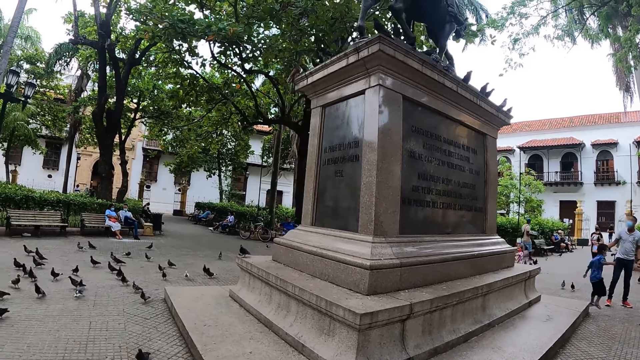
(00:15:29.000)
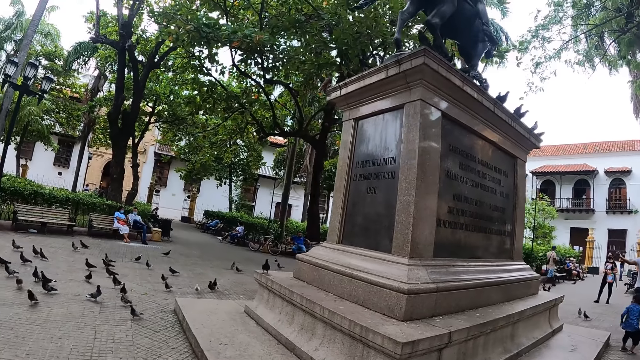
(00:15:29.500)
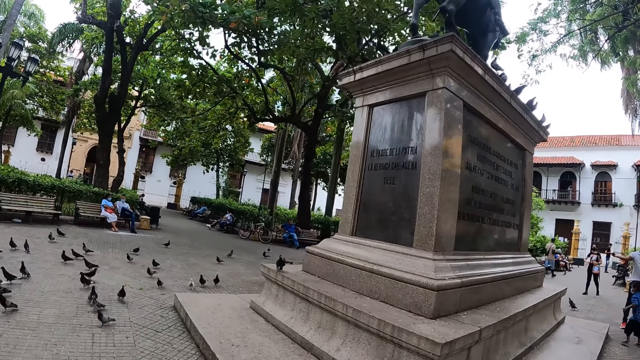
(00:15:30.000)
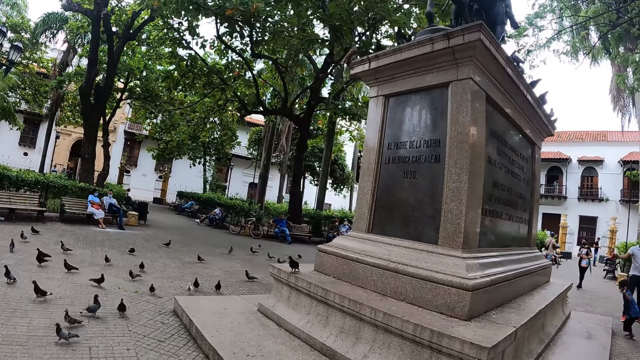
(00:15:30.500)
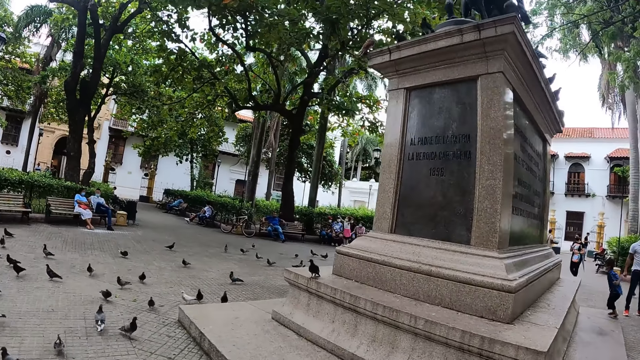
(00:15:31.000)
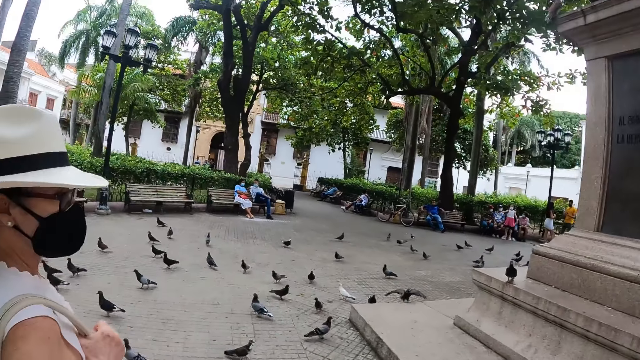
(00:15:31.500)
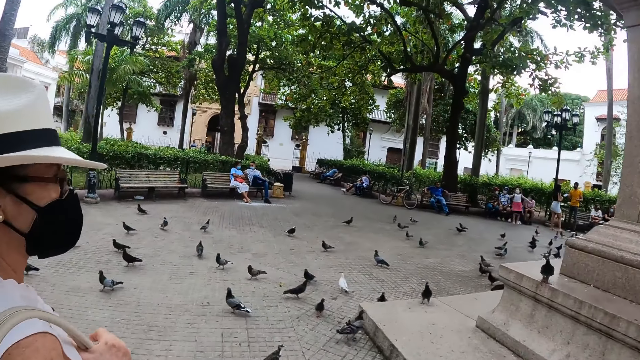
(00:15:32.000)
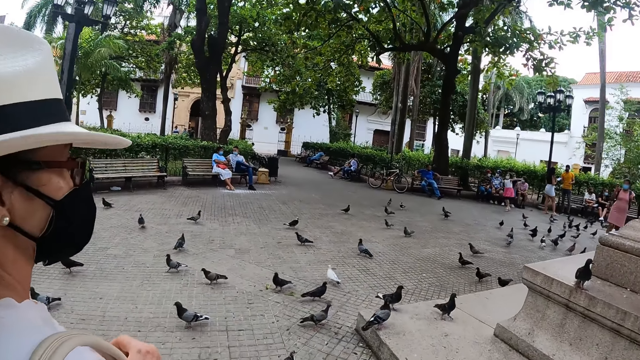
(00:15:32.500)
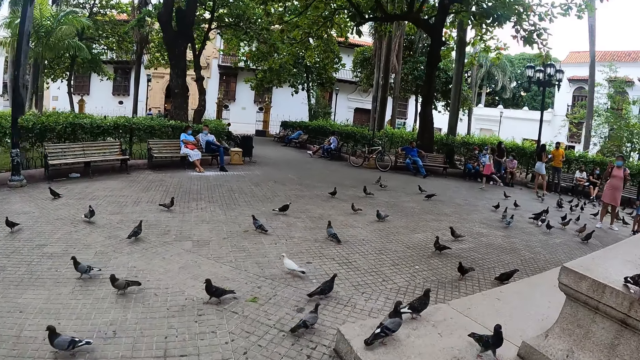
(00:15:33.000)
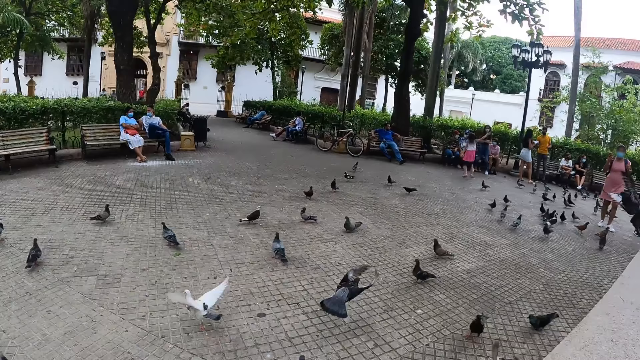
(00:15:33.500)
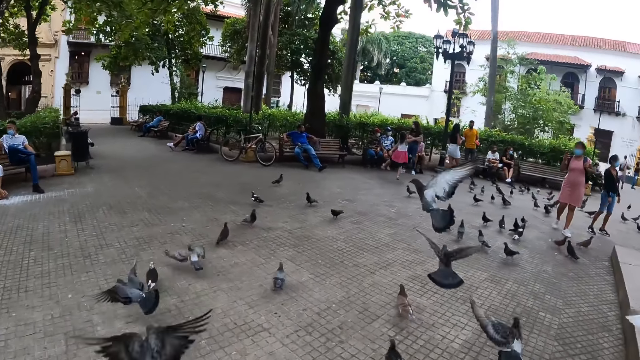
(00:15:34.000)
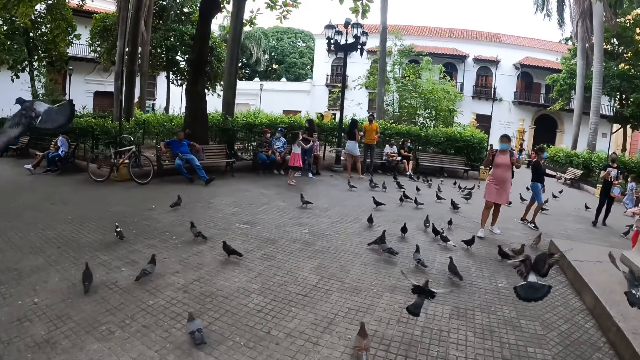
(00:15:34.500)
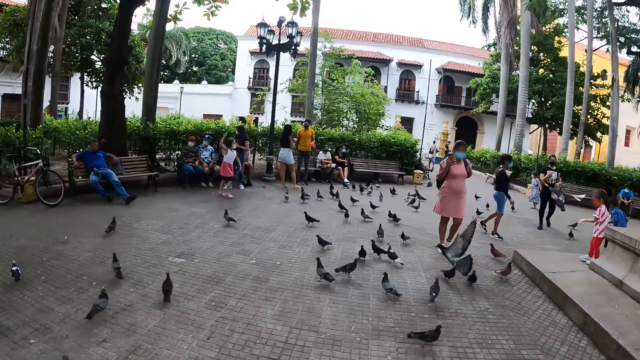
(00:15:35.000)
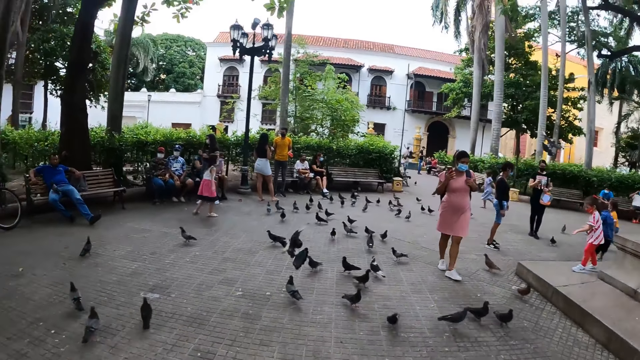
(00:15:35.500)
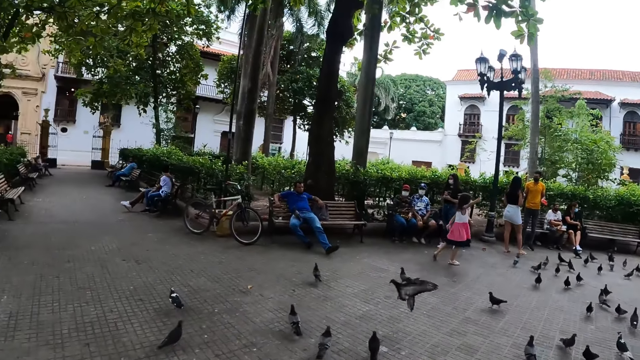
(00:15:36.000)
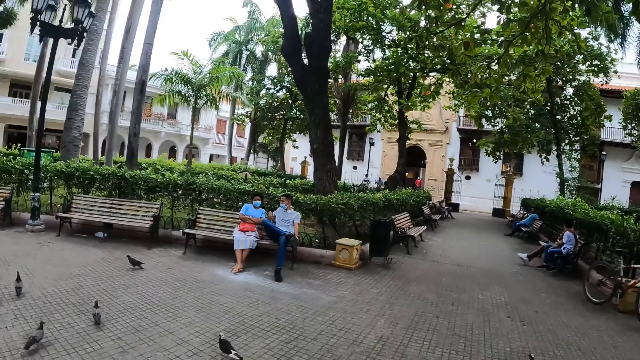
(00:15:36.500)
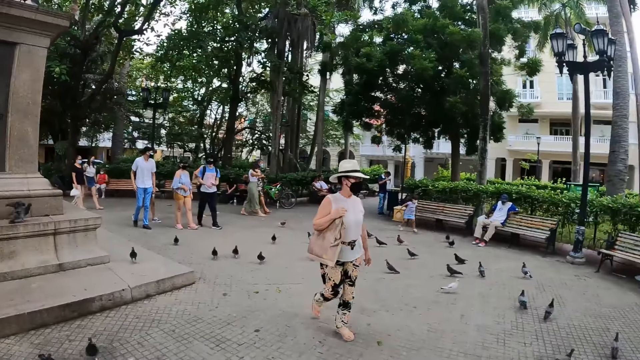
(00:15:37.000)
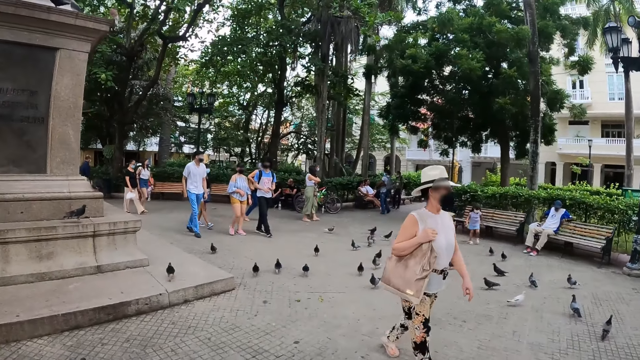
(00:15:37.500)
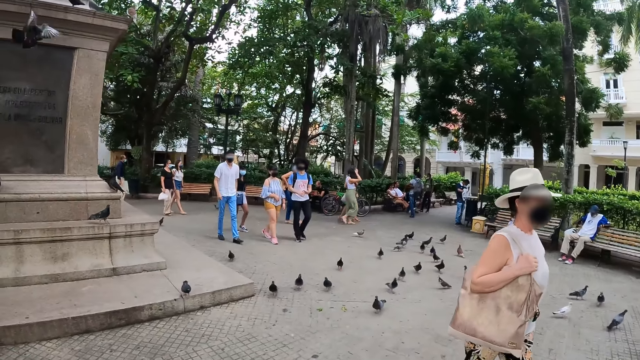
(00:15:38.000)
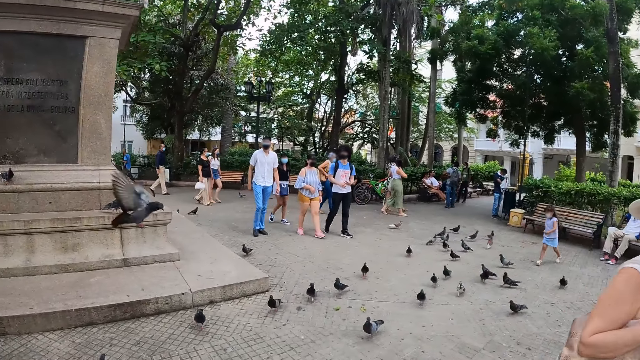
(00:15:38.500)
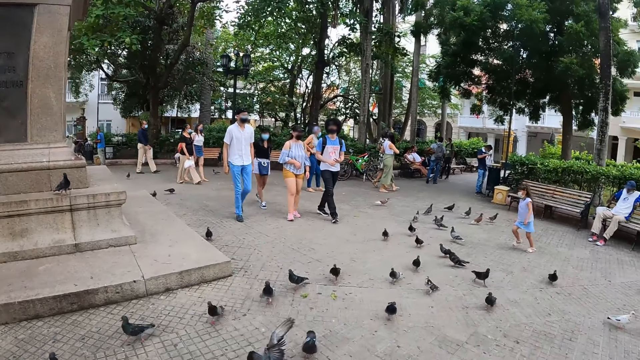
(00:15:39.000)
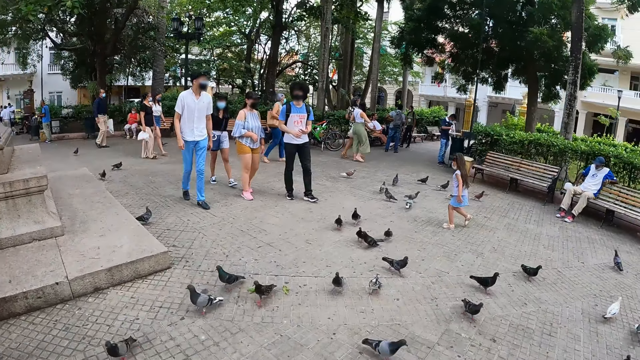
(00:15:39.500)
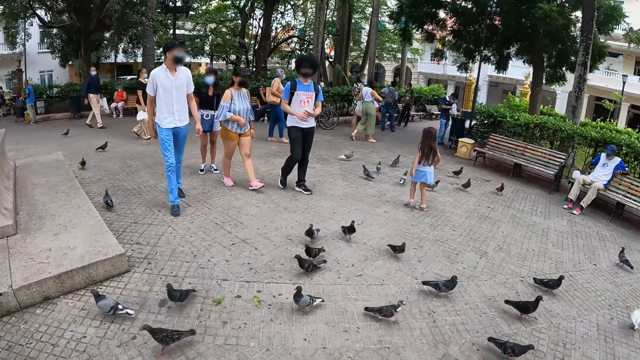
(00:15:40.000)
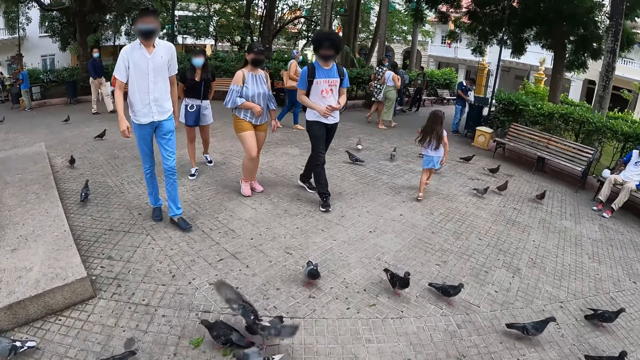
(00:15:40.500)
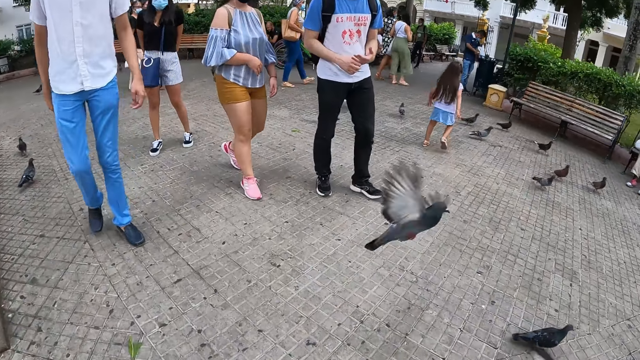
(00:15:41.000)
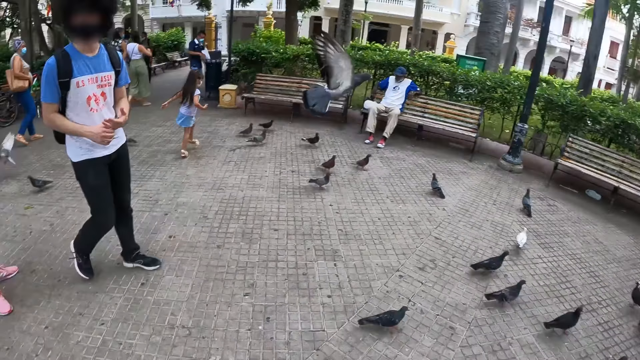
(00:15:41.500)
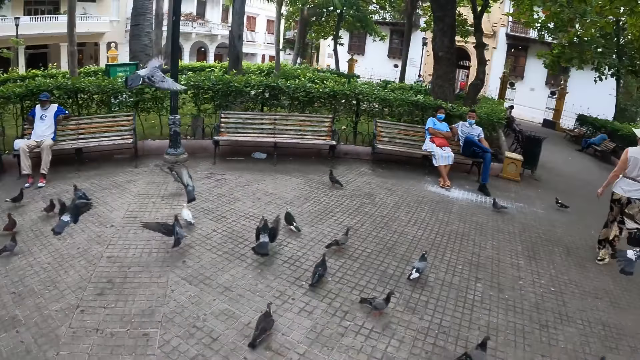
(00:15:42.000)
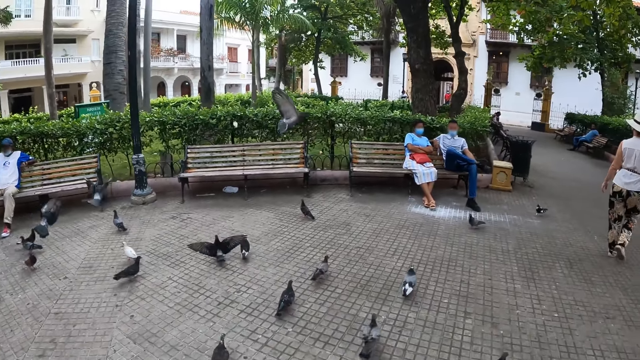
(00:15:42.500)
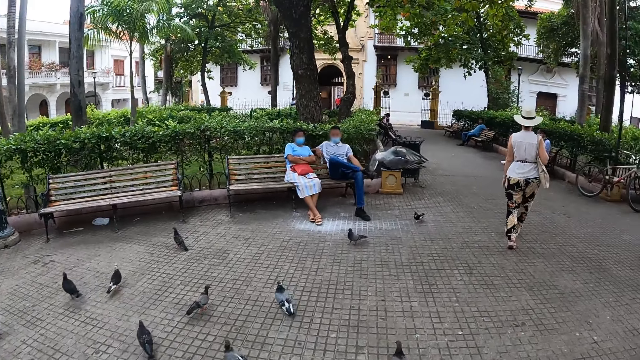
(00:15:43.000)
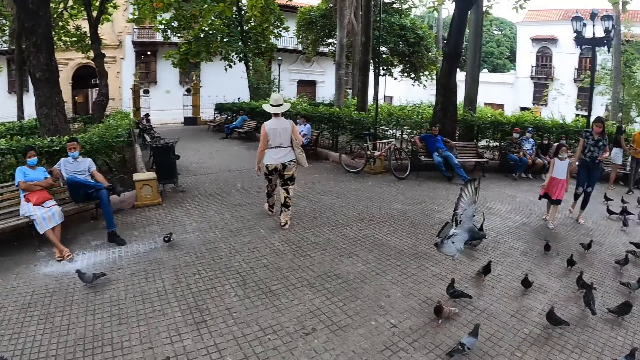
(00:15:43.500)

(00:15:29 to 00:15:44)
The camera wearer looks around. They walk around. A person walks around the park. The camera wearer looks around. The person and other persons walk around with the camera wearer.

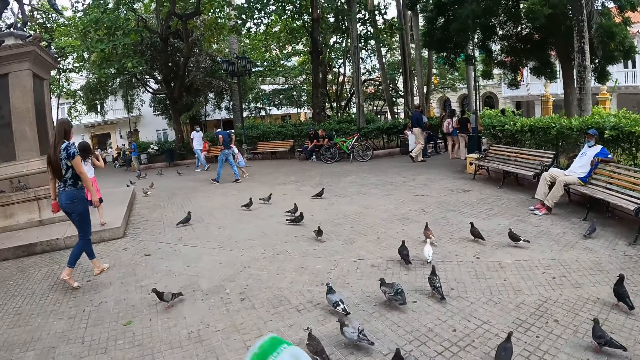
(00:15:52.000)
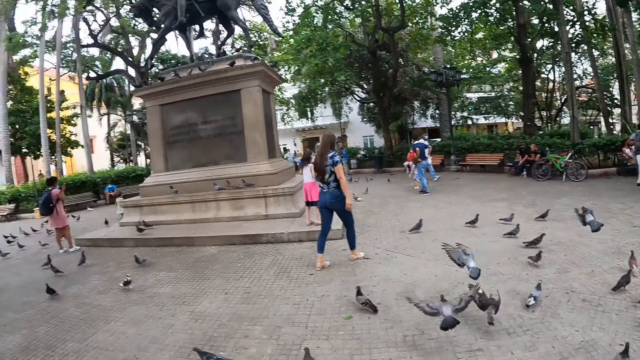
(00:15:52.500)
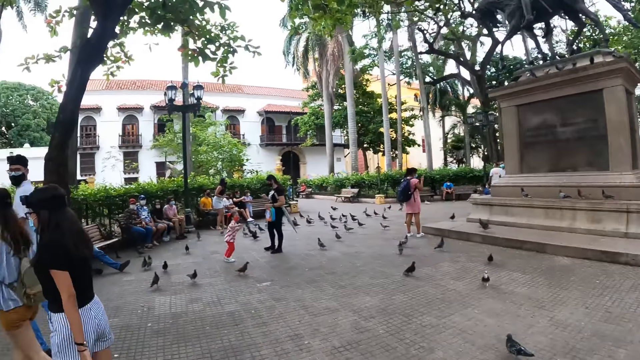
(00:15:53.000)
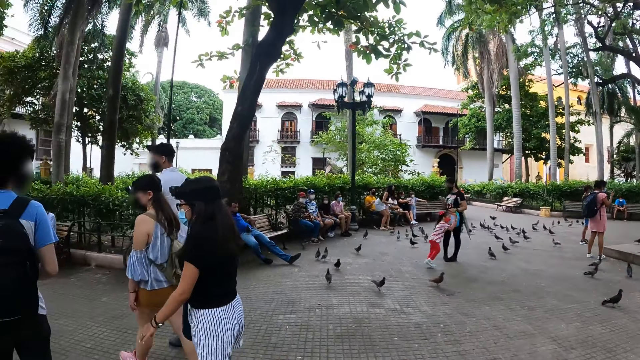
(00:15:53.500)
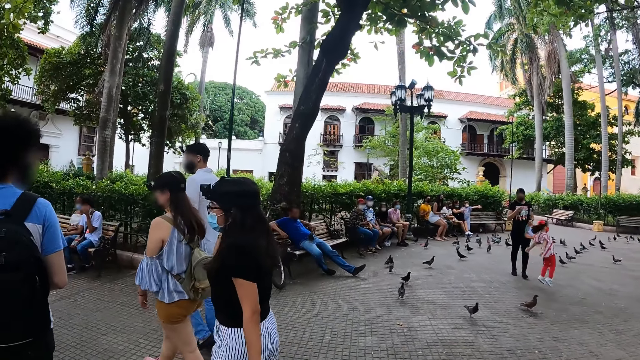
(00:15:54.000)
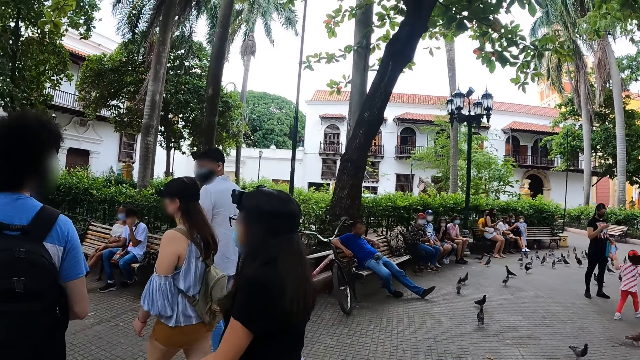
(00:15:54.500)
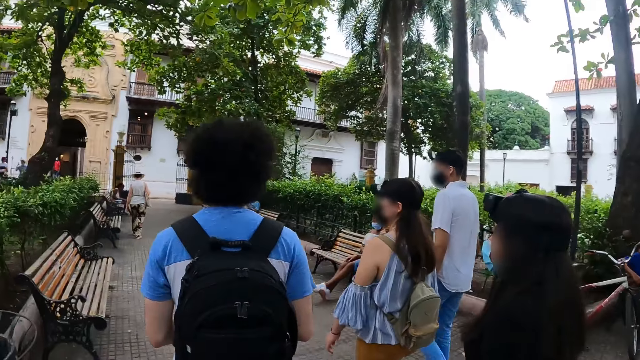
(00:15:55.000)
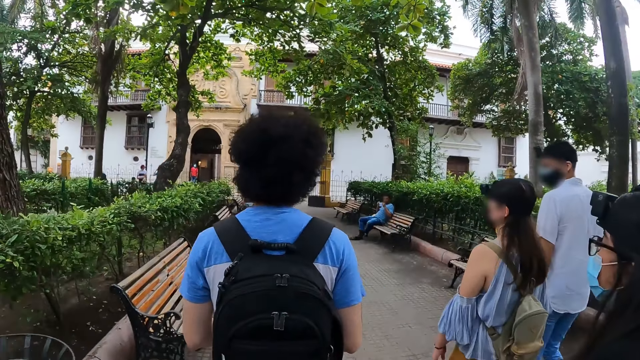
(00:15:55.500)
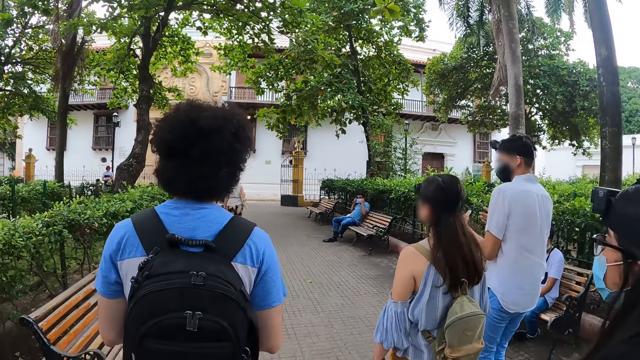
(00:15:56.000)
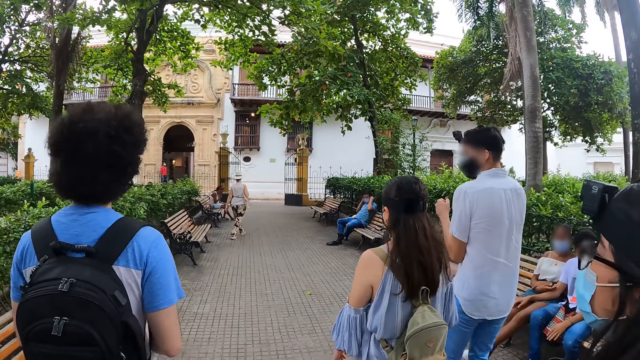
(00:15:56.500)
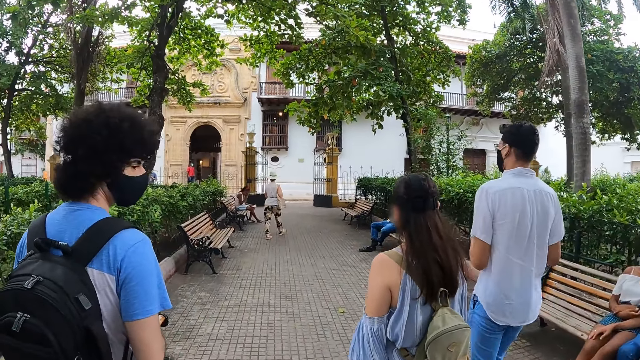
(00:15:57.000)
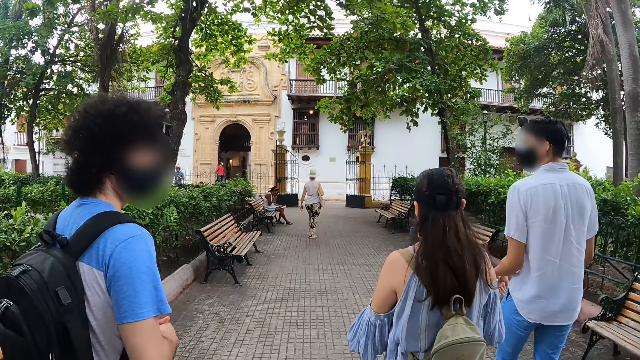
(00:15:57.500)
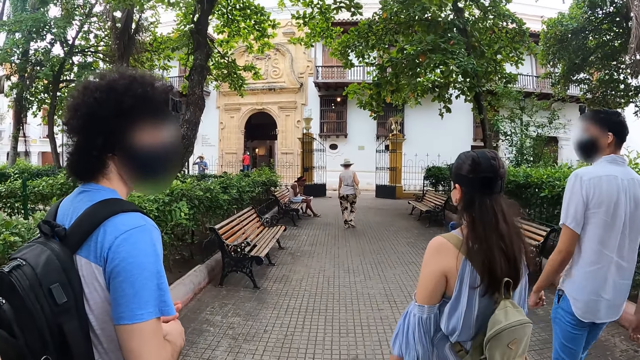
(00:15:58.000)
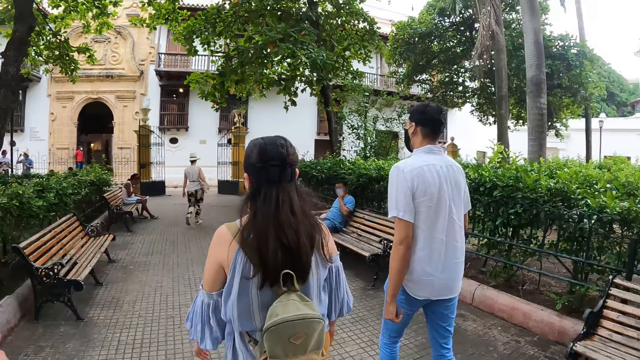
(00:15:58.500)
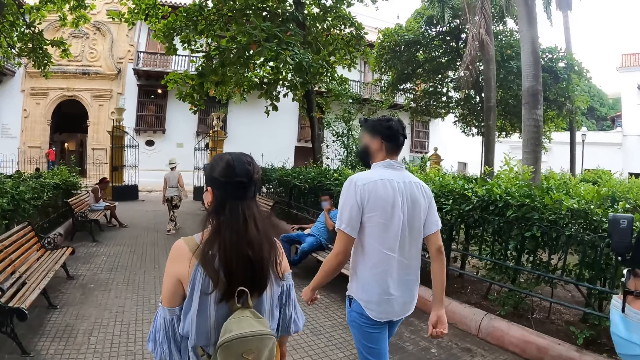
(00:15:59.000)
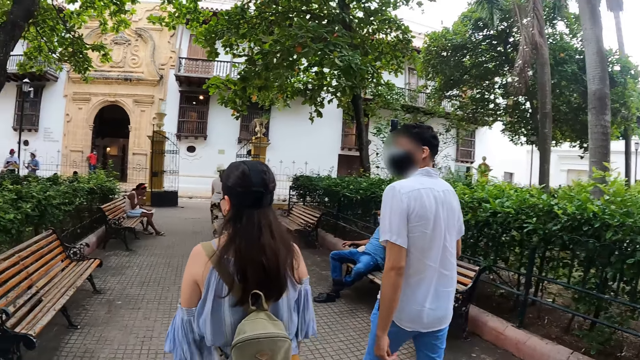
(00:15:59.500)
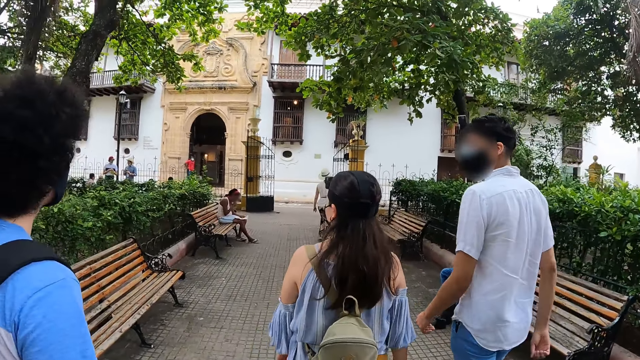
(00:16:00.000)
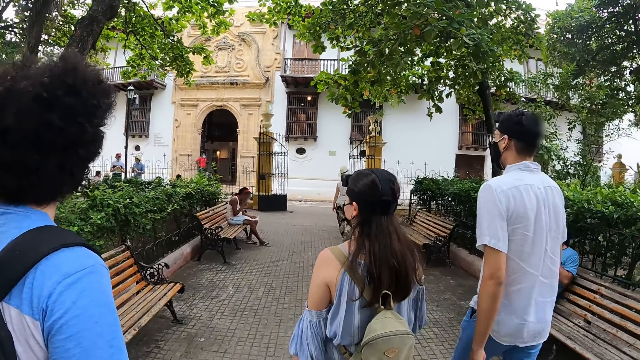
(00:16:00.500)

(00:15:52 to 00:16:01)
The camera wearer walks around.
